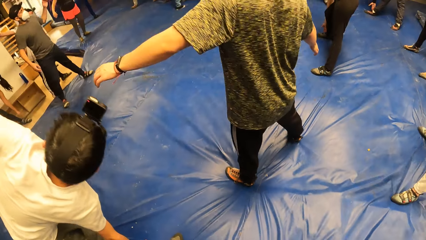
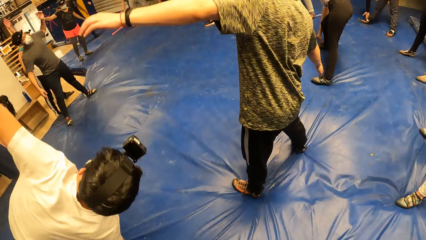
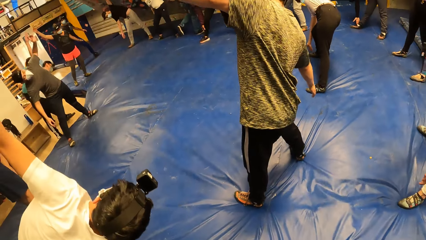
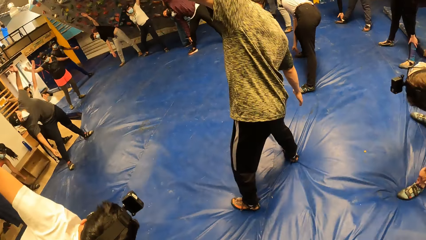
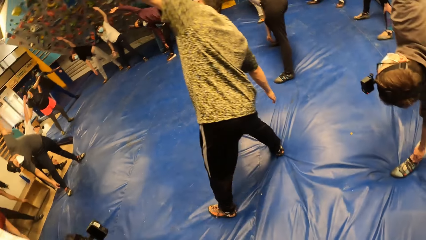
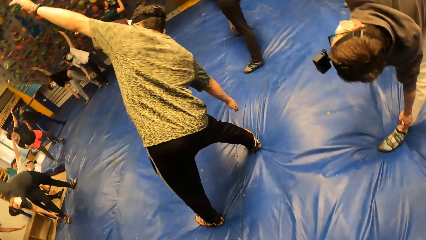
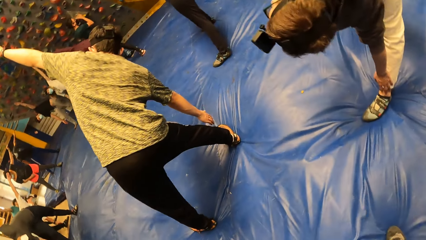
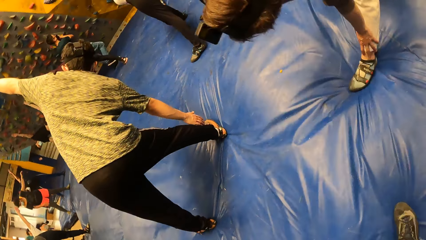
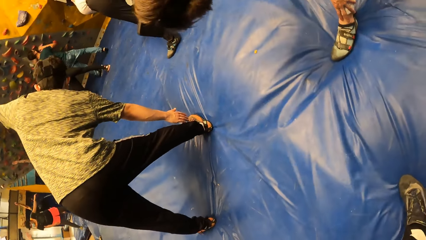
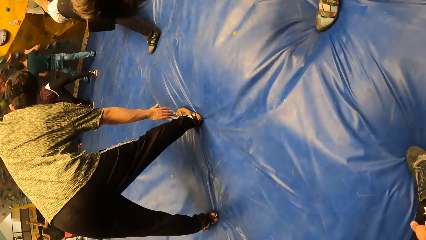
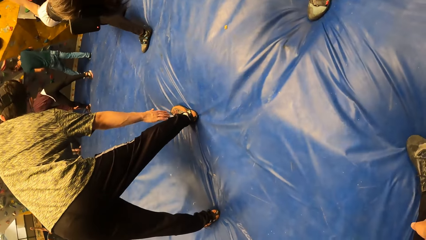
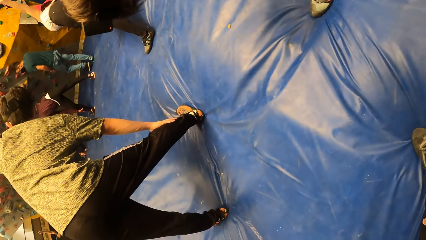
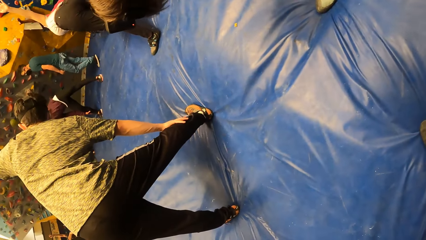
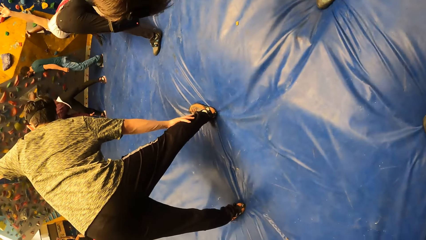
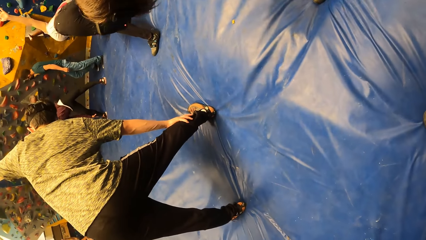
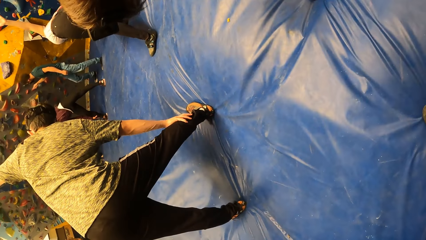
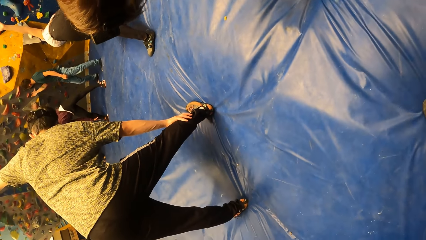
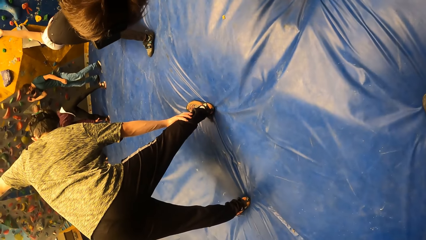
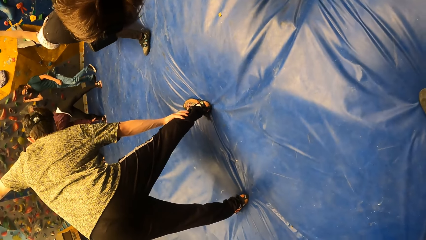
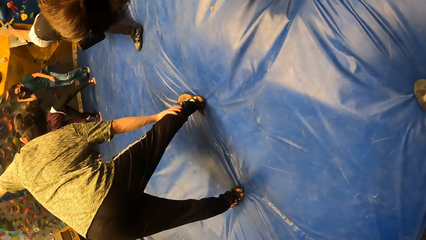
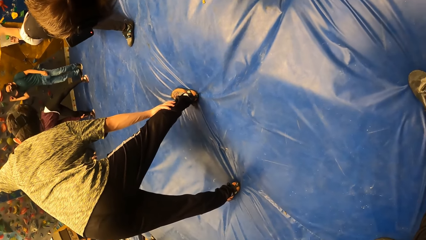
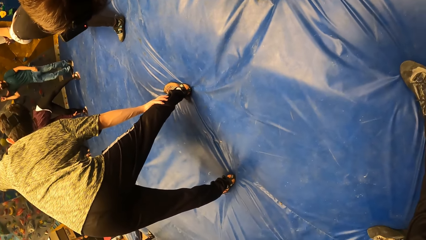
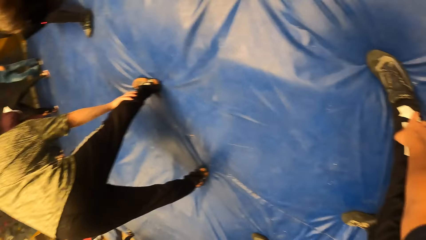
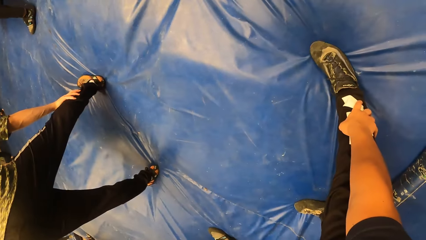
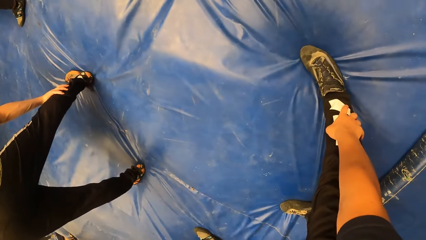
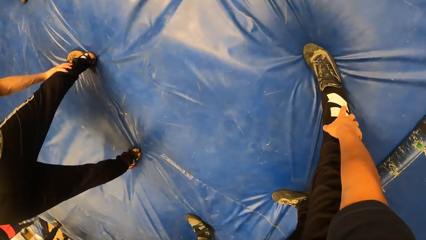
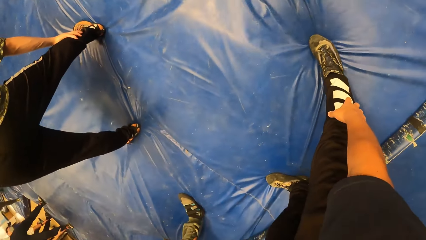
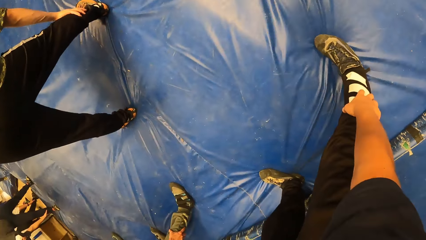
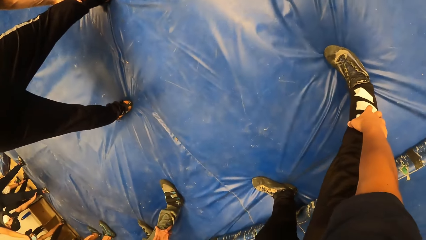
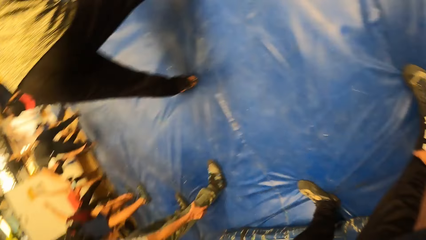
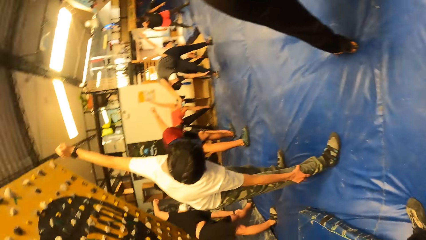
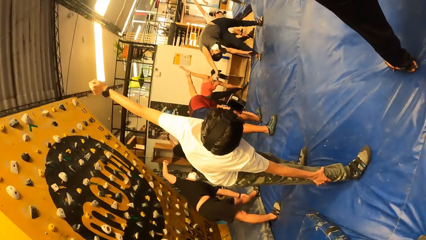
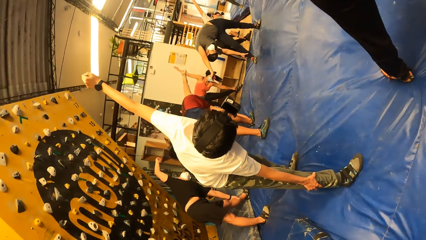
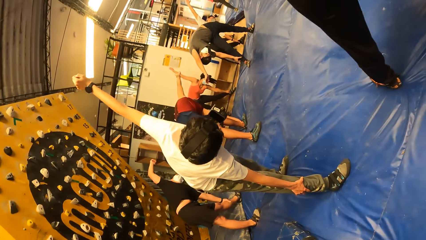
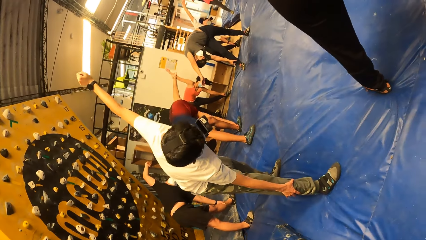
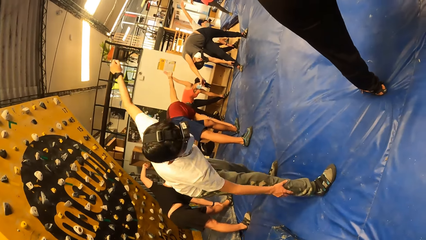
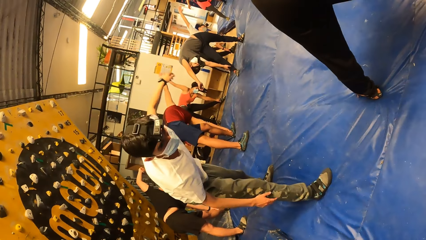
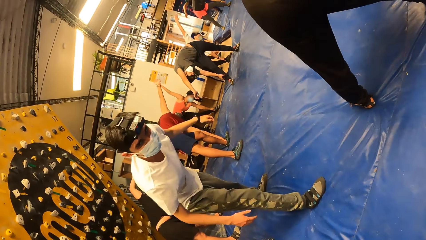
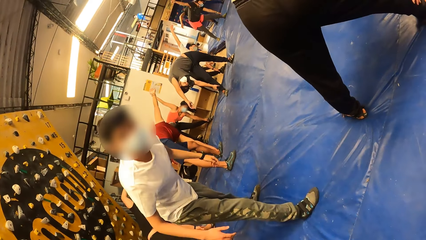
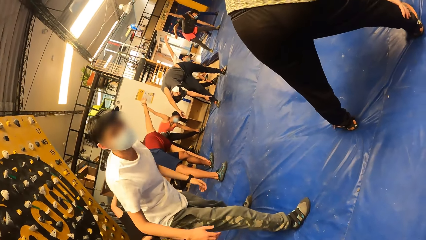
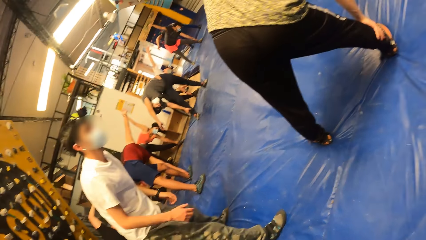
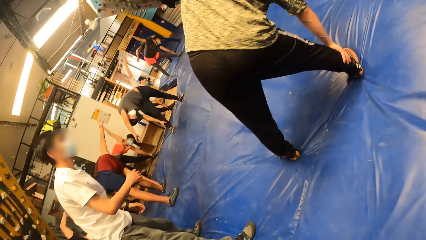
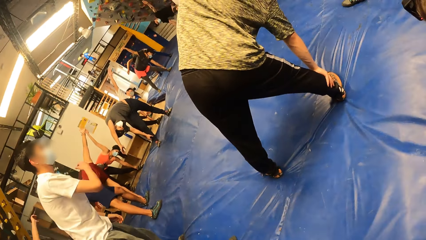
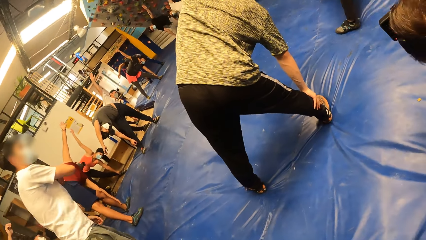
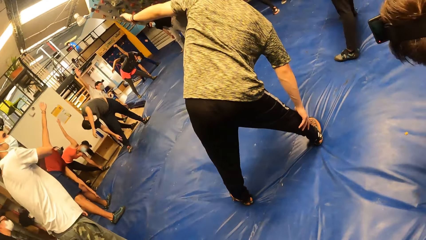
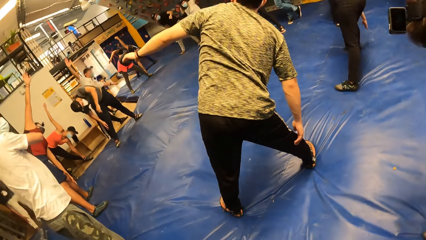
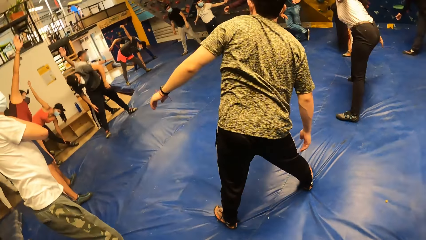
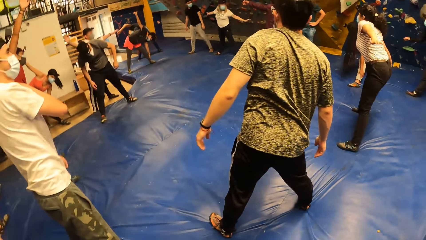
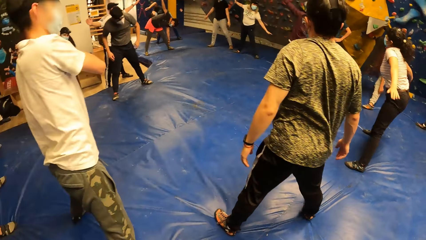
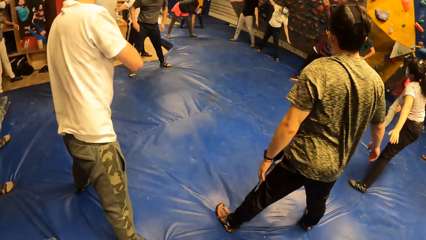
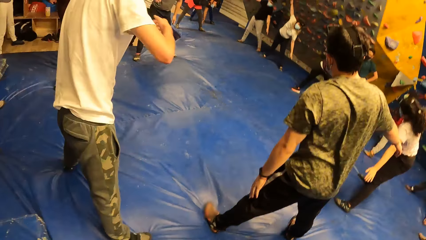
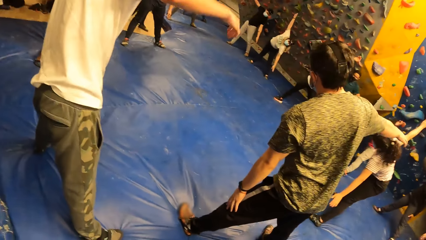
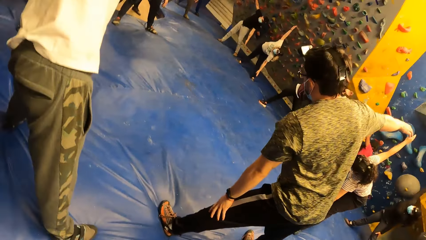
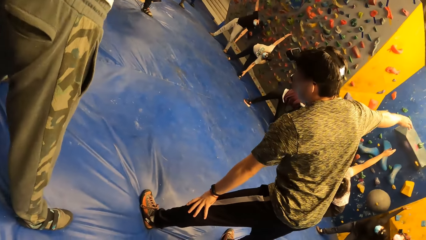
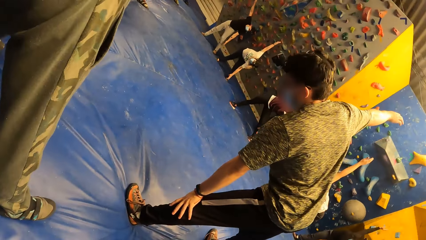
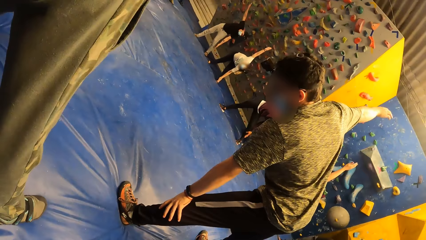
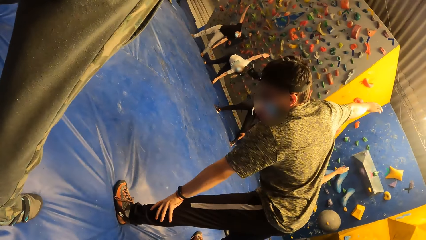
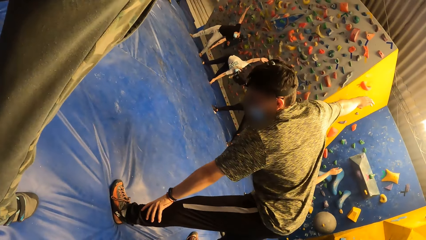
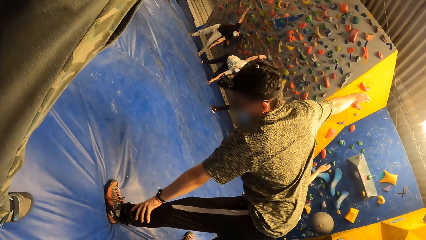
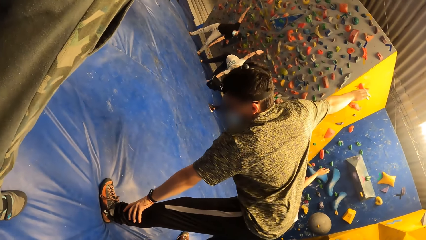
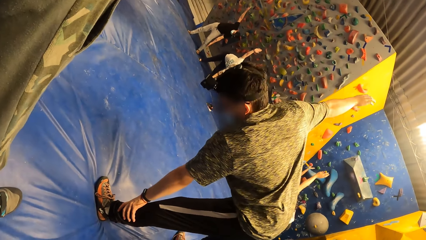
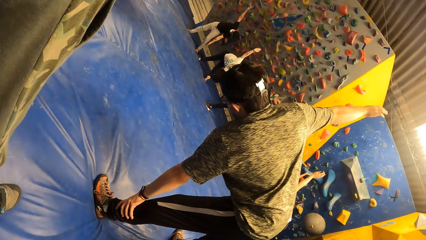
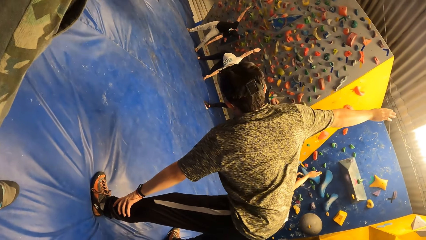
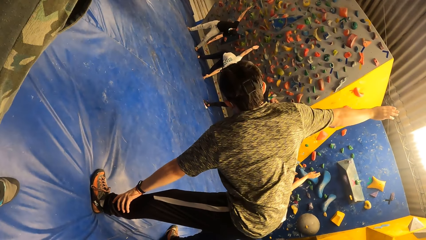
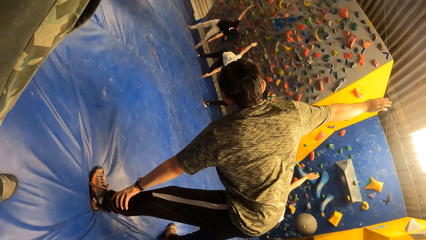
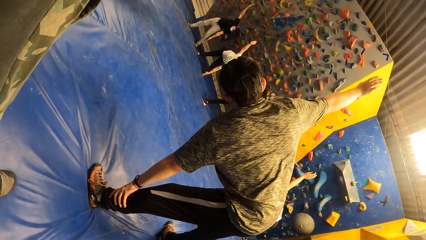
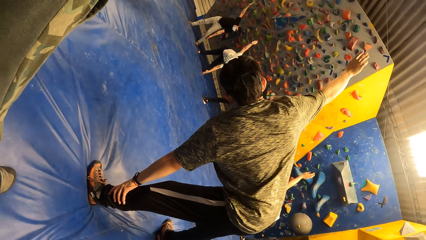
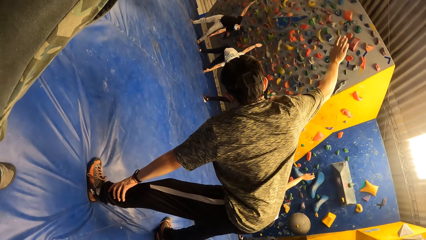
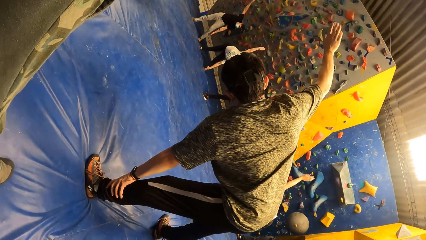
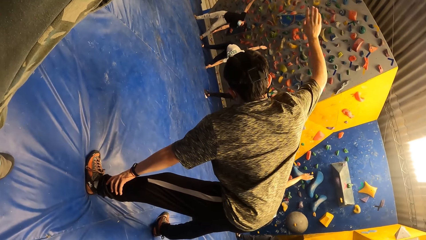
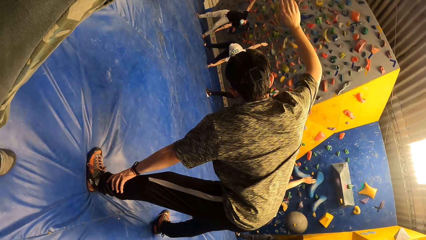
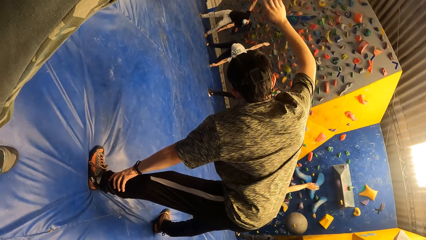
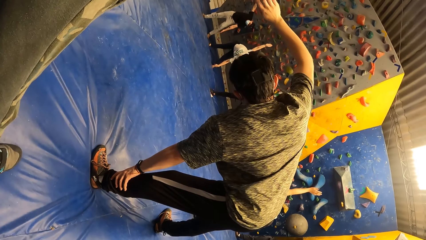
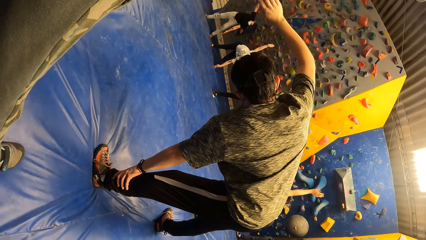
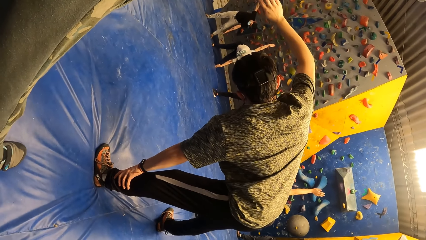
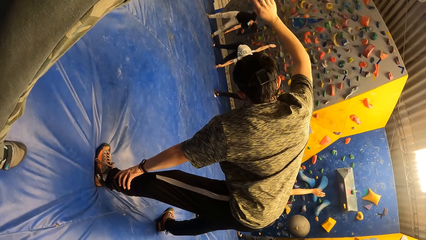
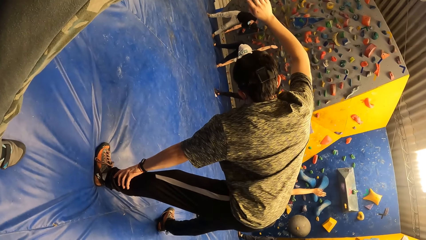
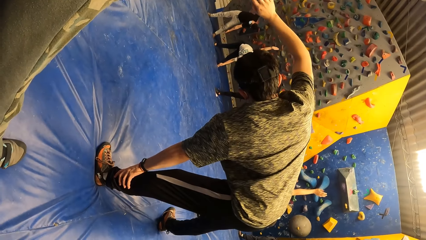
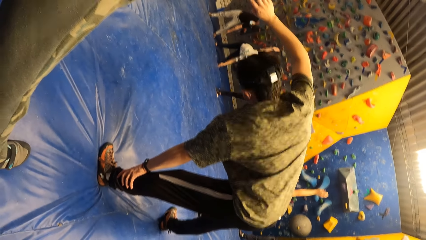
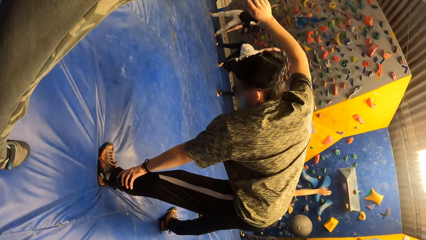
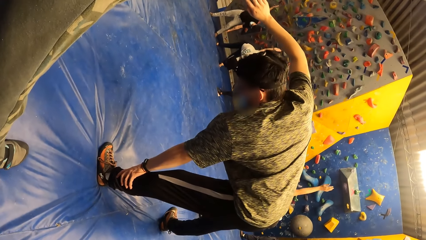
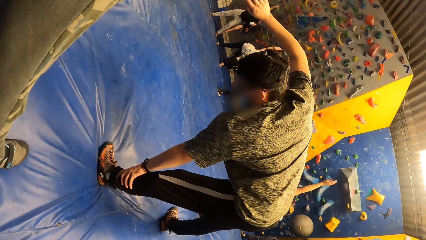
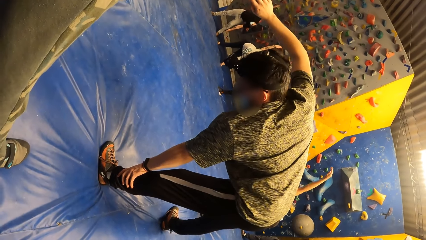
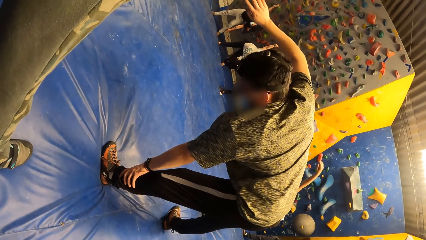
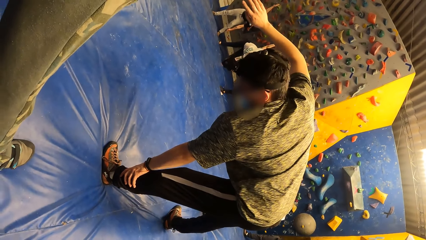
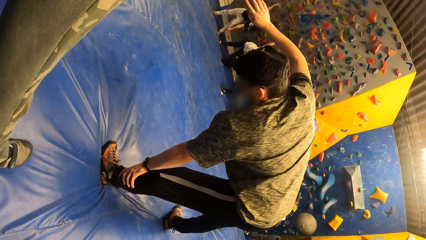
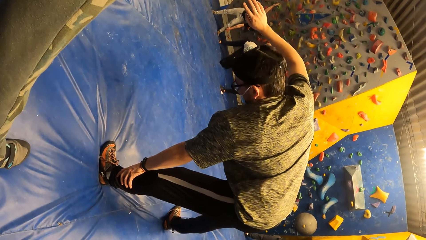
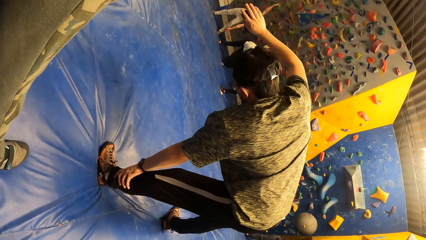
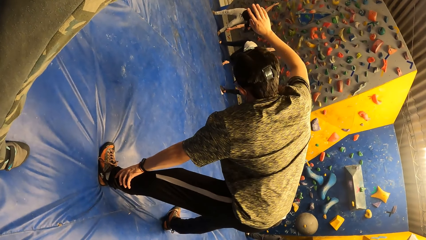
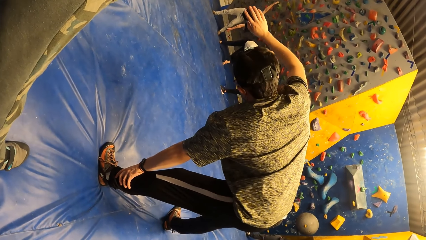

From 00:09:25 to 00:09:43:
The camera wearer touches his right foot in one hand with the group of people. A man stands upright. The camera wearer touches his left foot with the group of people.
